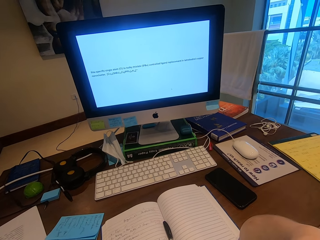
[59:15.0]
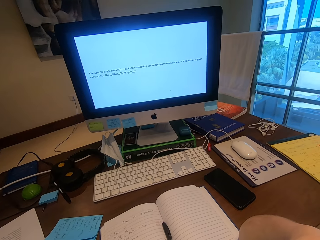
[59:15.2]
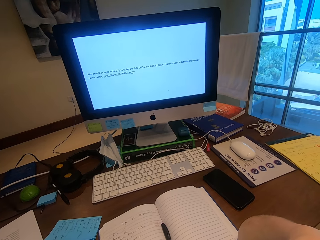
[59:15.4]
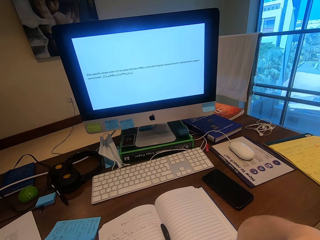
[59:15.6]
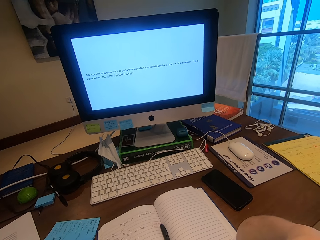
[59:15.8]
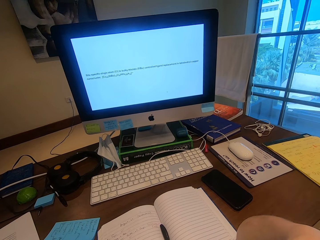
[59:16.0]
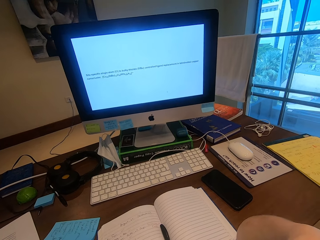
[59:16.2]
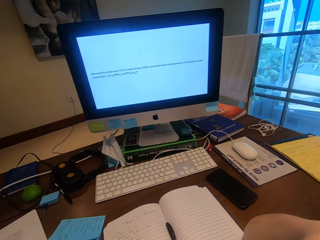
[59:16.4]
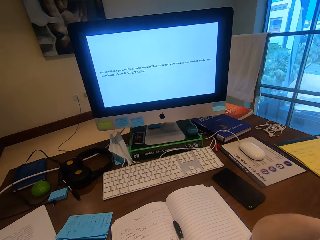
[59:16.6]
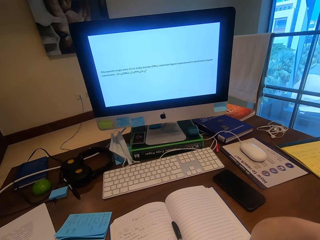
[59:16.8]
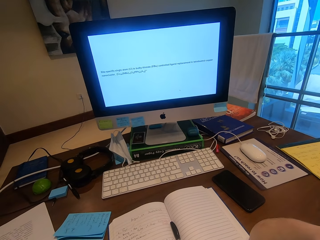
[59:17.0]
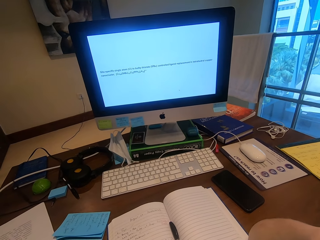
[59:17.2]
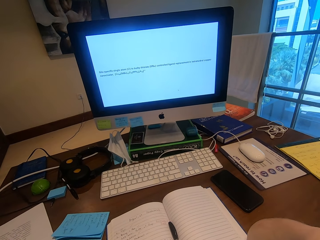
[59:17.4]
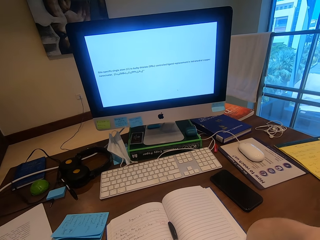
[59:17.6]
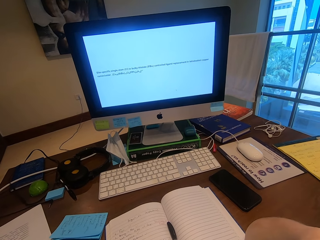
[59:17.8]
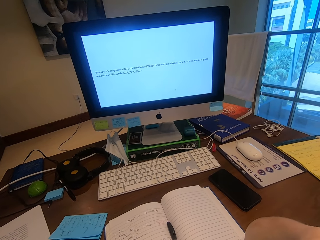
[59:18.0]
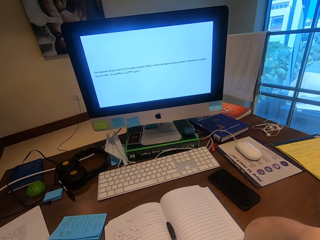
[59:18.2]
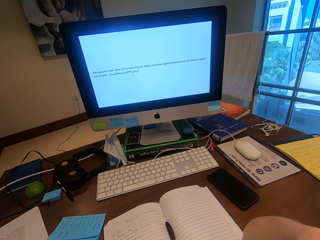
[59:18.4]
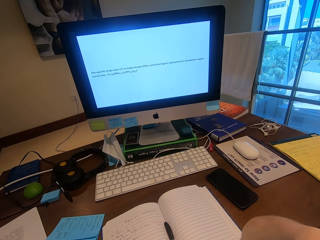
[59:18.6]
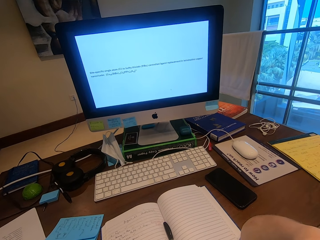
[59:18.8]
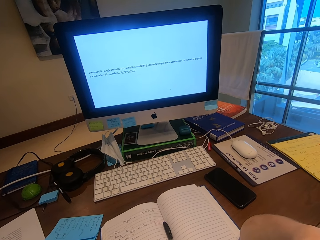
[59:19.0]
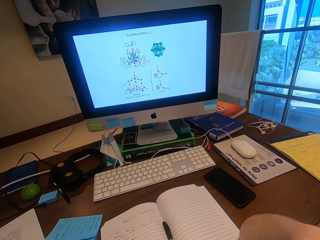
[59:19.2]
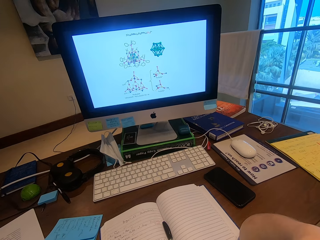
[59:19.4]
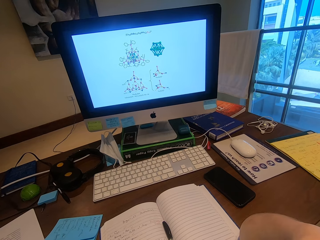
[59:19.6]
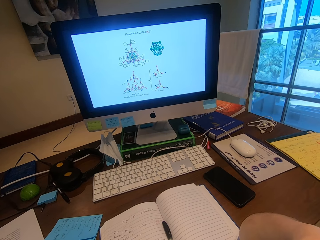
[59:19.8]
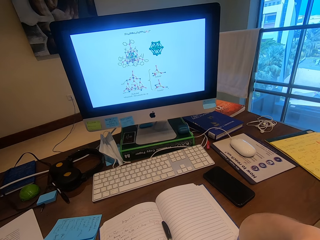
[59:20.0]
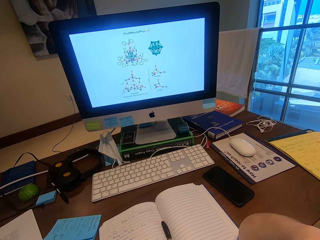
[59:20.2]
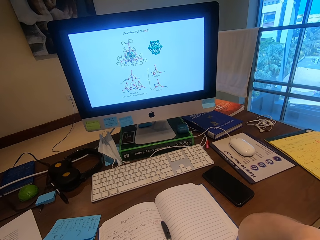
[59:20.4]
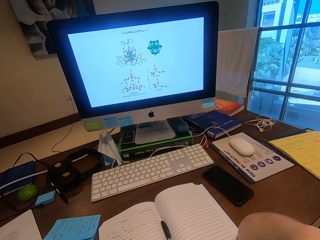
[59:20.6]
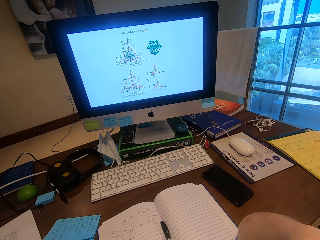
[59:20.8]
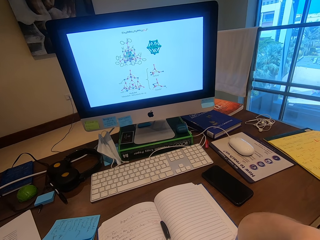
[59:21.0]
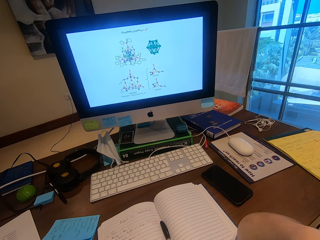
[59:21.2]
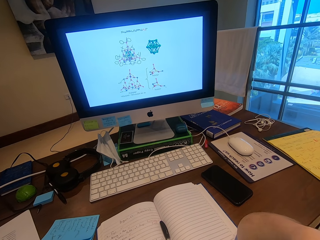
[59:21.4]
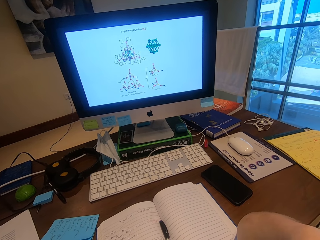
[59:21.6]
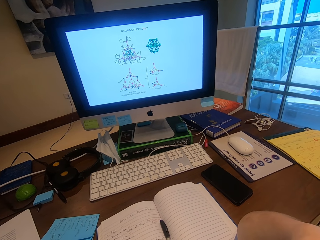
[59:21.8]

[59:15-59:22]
The camera wearer talks.

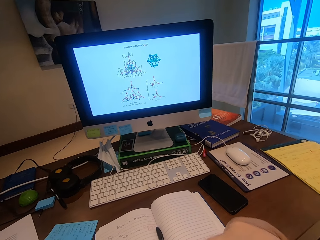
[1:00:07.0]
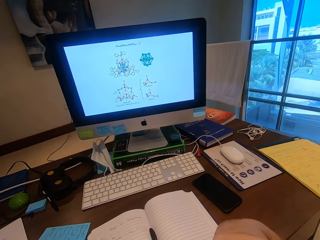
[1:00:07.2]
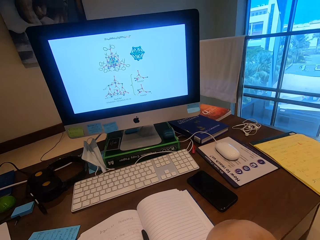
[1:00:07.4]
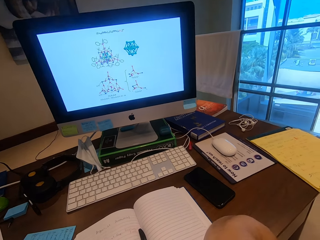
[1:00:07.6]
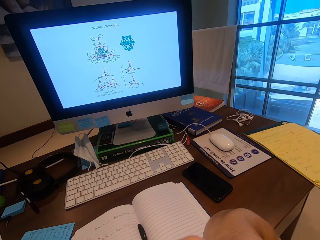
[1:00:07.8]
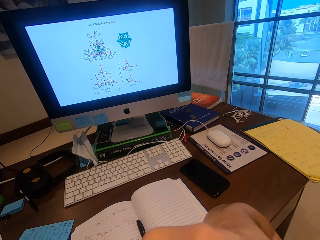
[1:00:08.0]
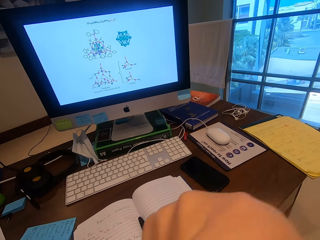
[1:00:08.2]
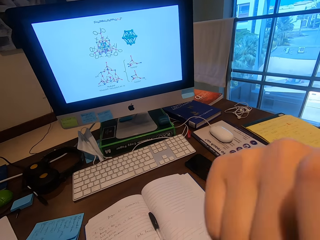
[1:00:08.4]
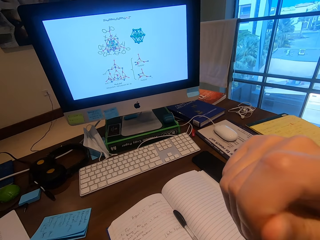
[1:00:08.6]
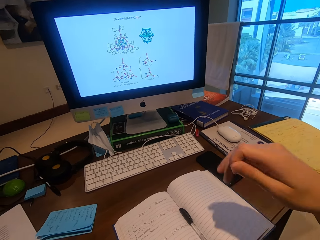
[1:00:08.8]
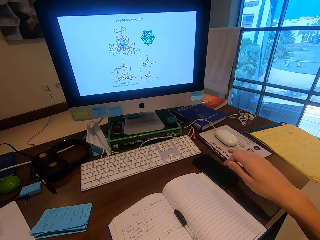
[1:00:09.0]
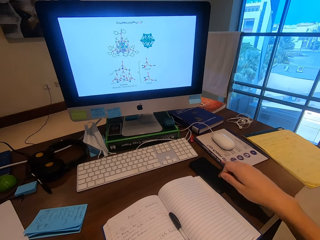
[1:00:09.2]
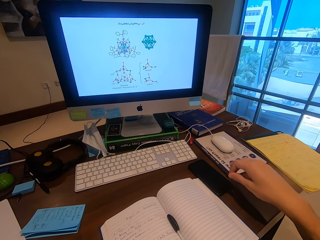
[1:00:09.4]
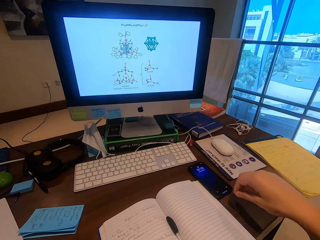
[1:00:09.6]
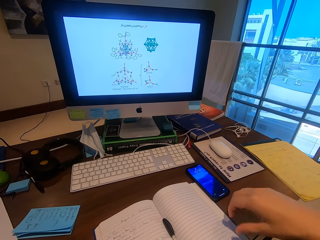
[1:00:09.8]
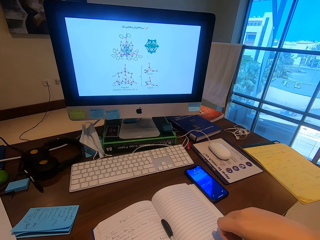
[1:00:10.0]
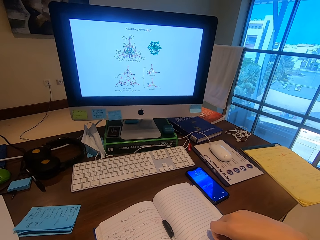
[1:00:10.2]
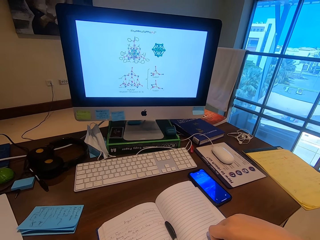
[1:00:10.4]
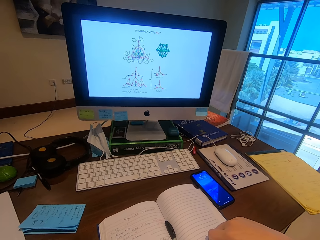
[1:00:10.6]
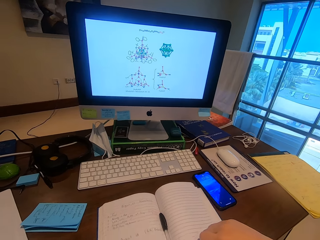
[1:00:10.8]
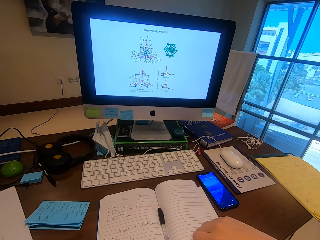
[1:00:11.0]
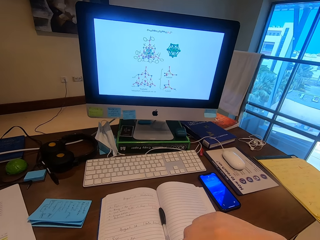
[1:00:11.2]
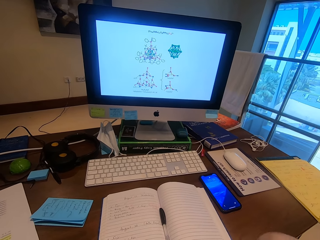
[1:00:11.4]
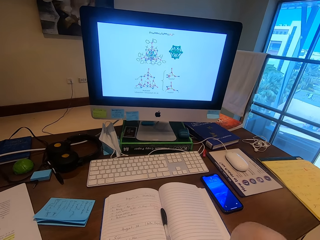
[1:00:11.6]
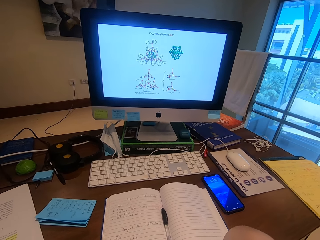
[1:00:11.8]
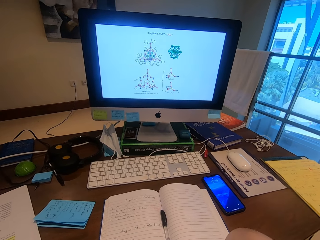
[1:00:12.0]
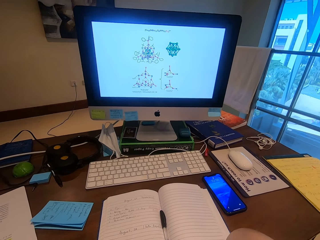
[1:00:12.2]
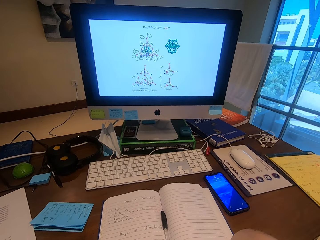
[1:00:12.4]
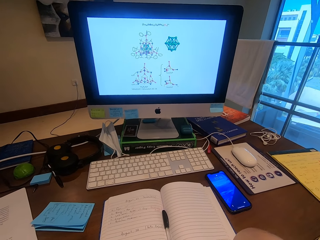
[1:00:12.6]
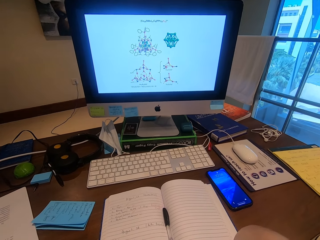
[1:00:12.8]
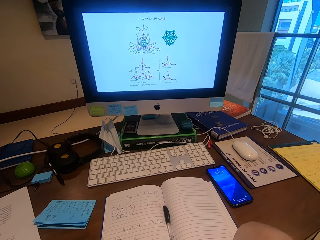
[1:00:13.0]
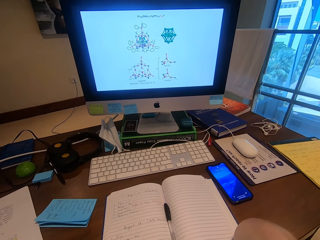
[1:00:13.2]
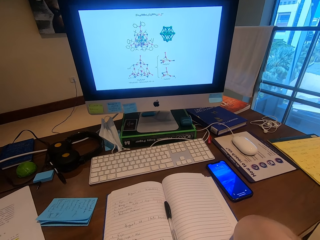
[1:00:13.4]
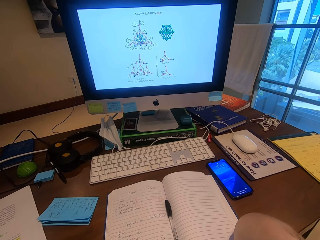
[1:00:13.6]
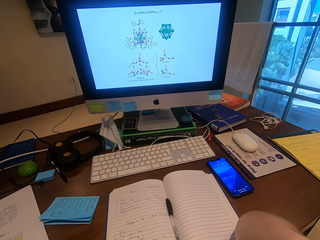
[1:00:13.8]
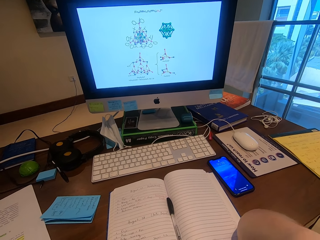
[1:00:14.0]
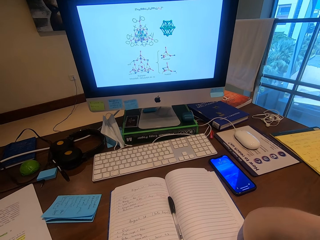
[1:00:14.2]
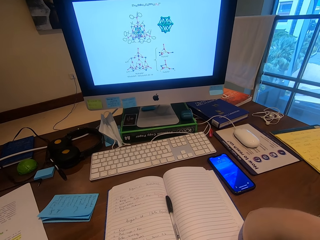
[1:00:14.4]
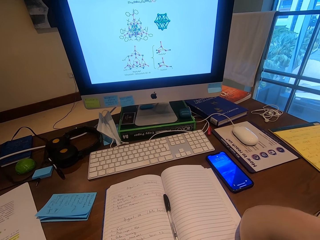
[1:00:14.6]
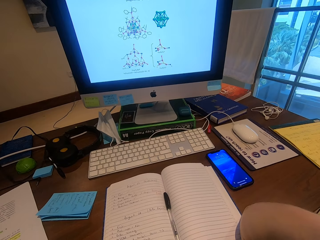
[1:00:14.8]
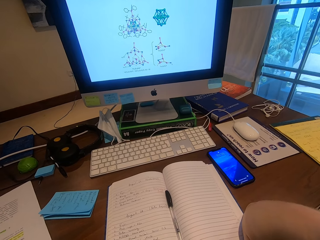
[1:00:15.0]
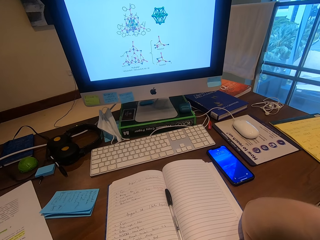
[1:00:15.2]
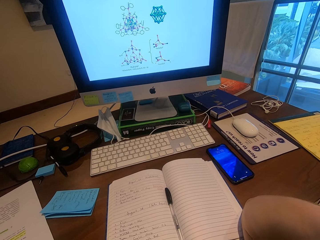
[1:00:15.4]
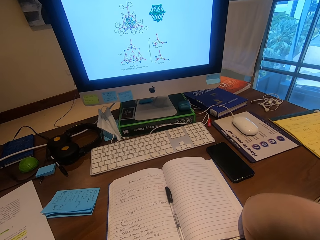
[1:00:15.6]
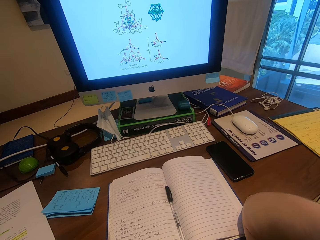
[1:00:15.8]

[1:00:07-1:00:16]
The camera wearer moves the hand. They press the phone. They move the book.

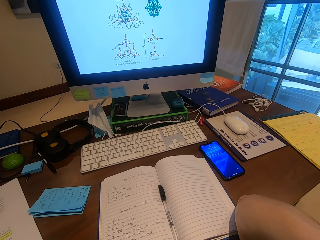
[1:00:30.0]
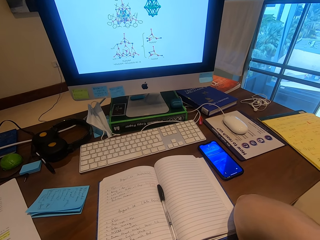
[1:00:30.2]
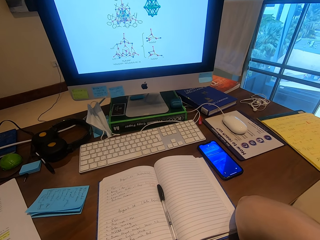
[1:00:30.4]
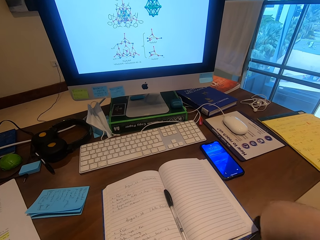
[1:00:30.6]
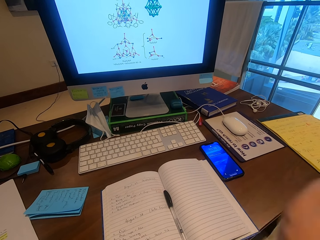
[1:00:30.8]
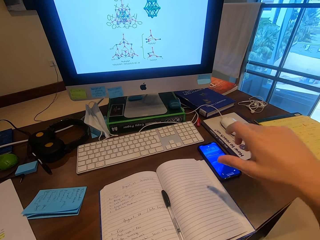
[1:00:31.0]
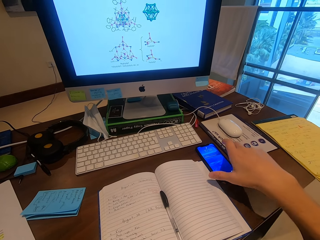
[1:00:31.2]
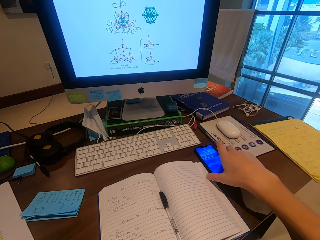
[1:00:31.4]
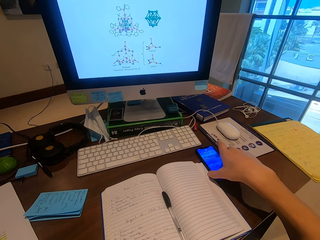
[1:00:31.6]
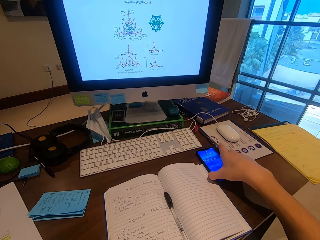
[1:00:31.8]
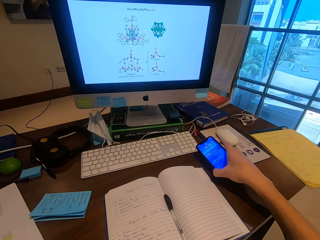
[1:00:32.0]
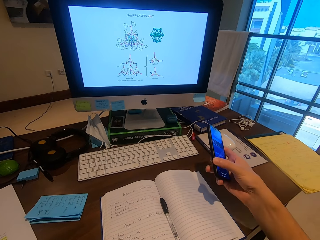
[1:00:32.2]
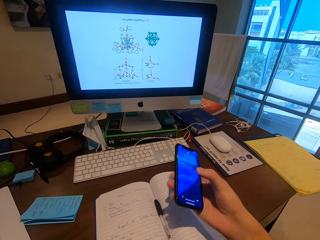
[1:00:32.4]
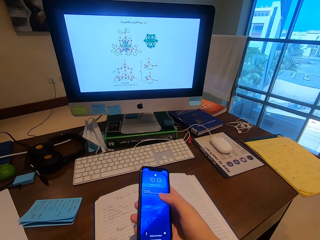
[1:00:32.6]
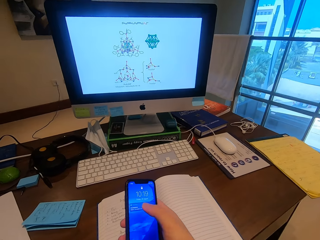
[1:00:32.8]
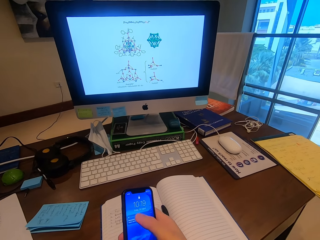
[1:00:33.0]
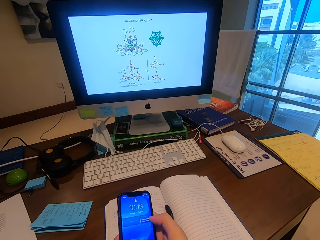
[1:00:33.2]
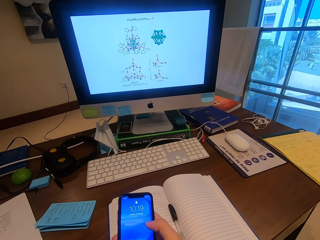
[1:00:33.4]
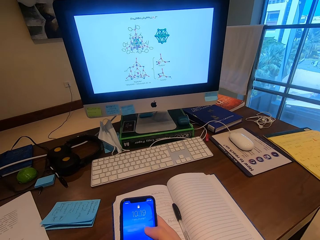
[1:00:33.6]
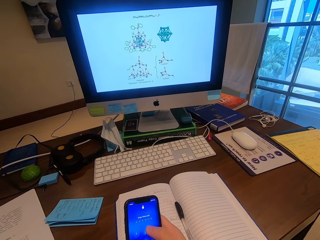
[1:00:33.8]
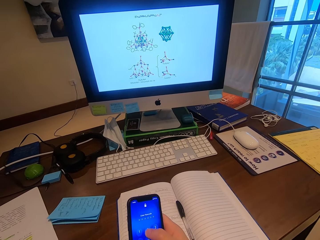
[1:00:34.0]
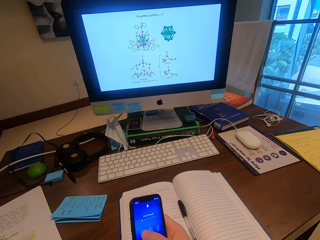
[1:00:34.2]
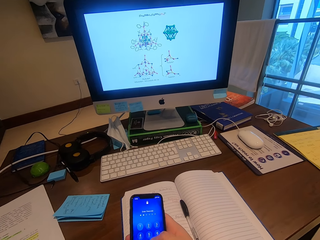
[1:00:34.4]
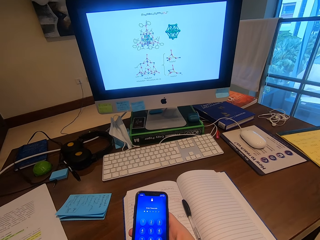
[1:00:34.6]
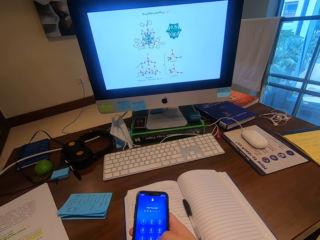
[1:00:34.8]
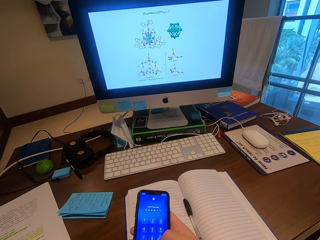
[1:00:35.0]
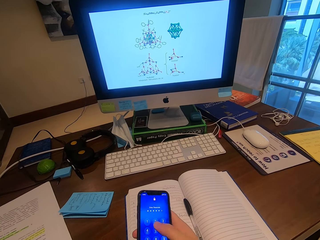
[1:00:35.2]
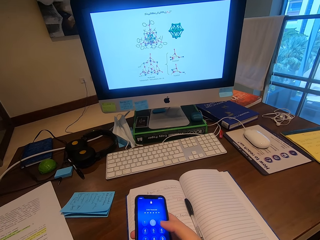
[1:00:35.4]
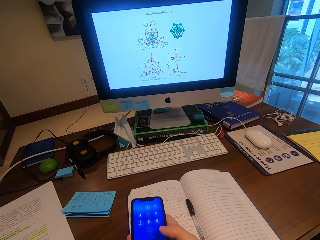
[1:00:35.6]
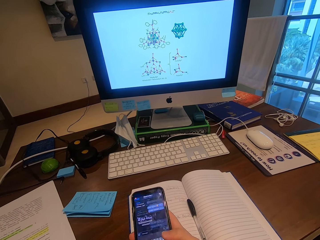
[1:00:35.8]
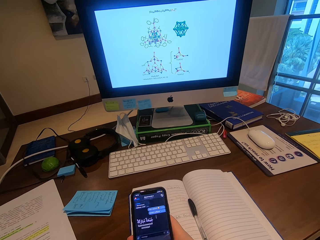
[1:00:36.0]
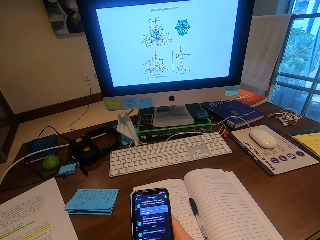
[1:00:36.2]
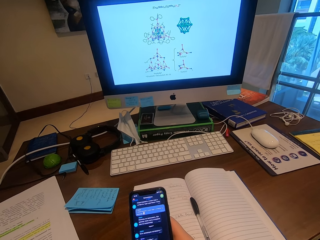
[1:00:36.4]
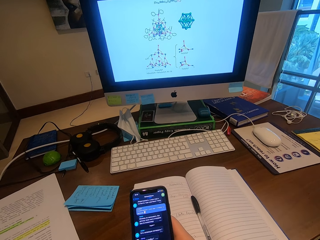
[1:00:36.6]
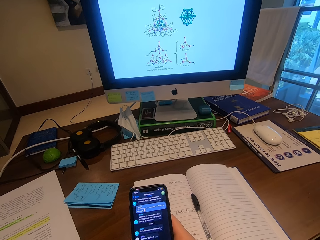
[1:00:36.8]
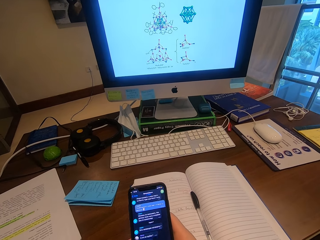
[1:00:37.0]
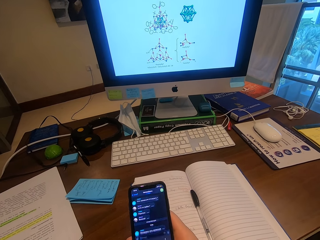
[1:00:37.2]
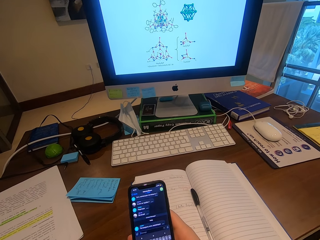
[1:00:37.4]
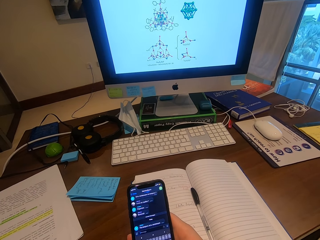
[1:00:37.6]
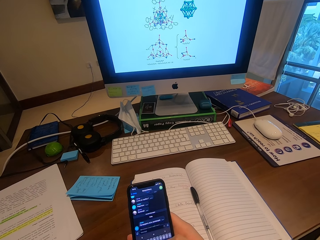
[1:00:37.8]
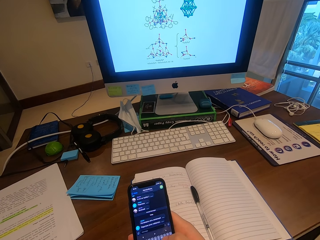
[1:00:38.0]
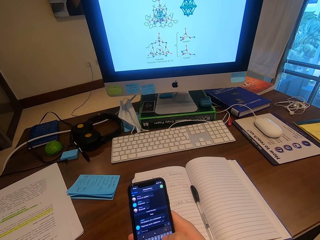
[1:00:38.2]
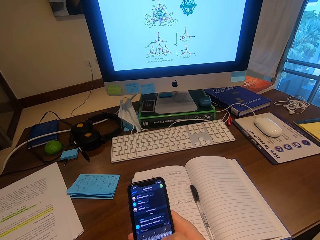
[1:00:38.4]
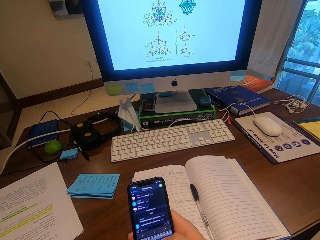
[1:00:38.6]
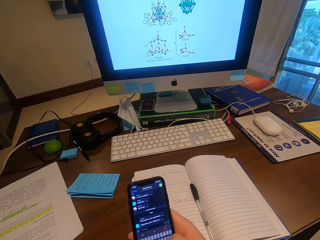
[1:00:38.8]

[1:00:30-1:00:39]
The camera wearer grabs the phone. They operate the phone. They scroll the phone.
